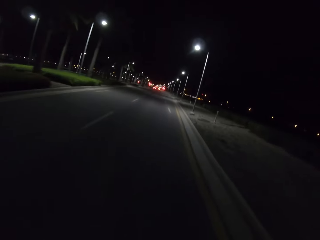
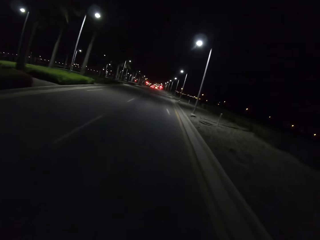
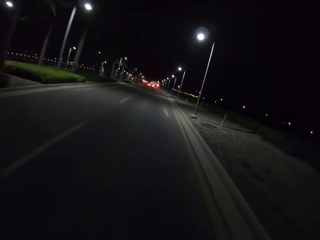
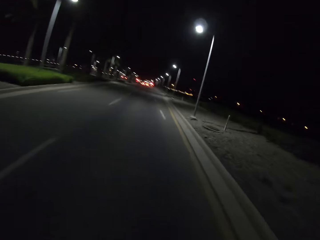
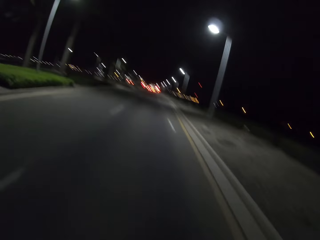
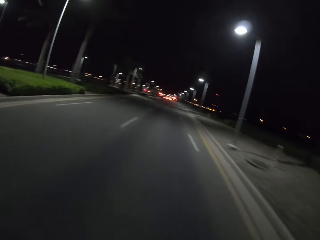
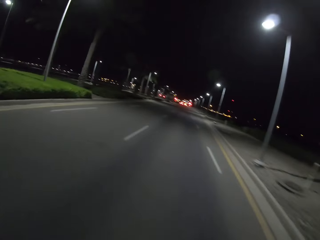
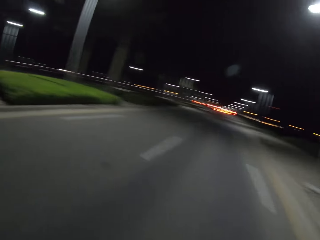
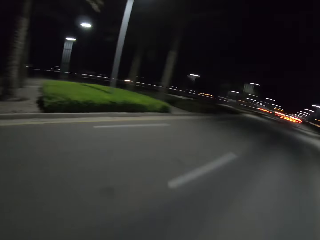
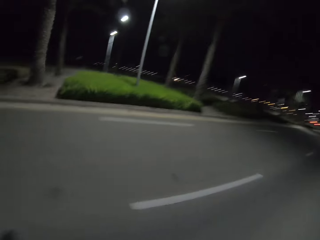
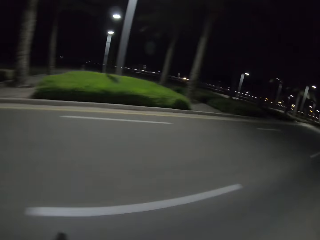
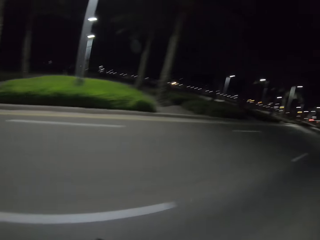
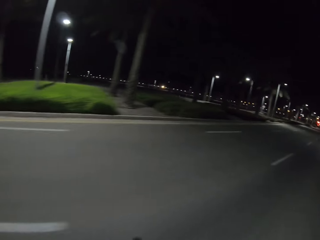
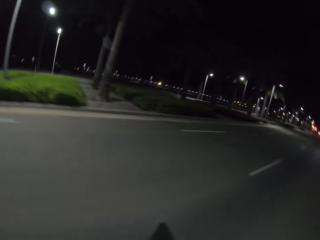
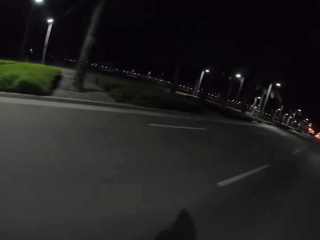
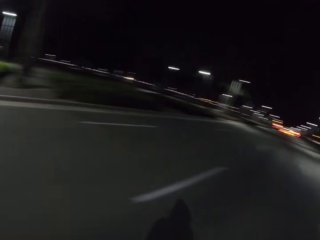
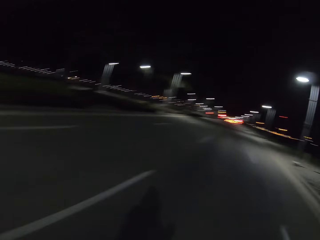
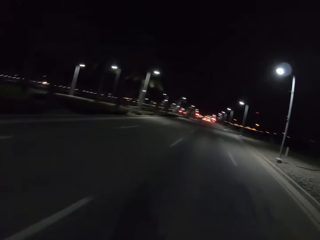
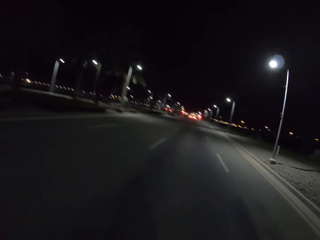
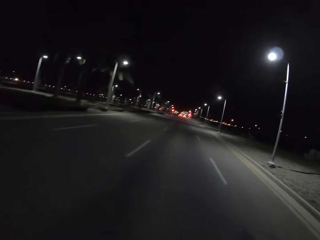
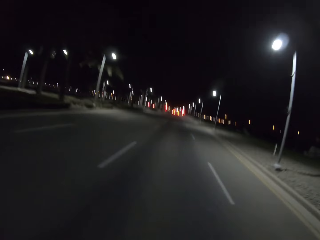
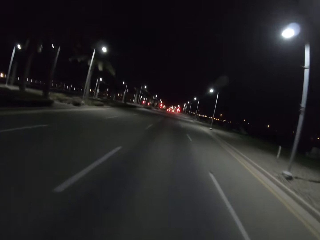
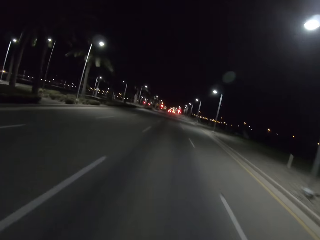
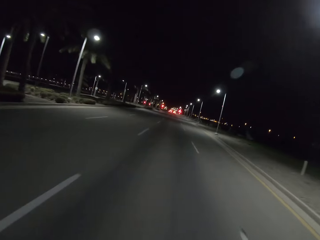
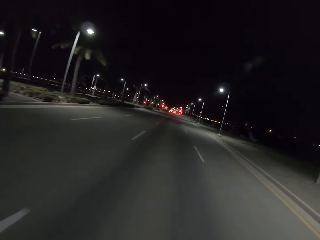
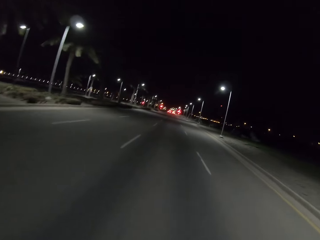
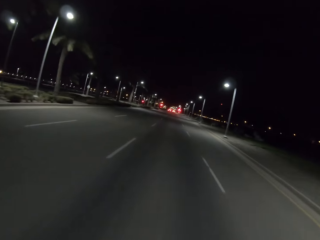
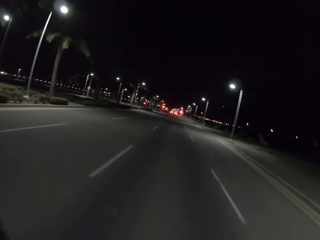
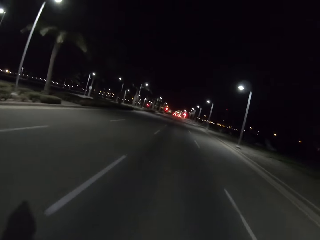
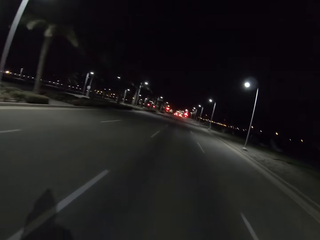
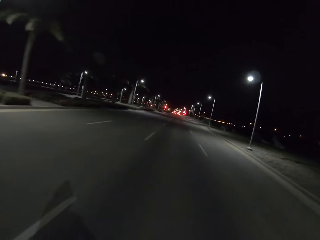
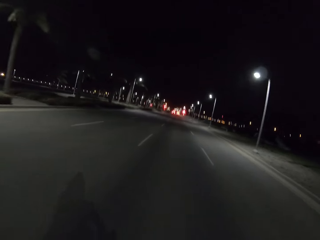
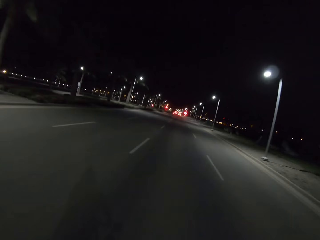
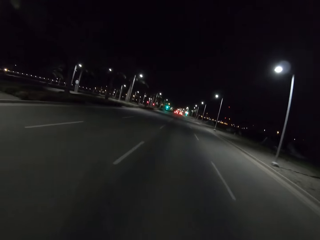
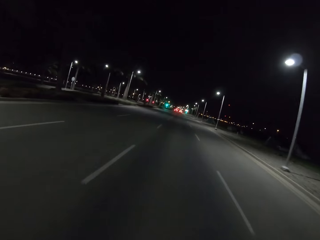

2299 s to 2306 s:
The camera wearer looks around.

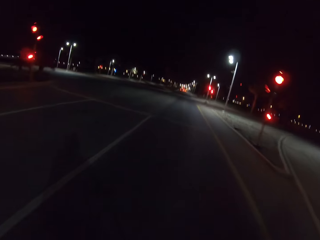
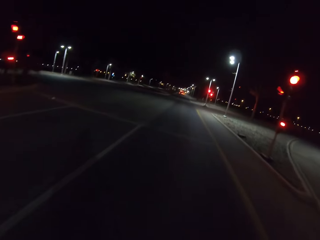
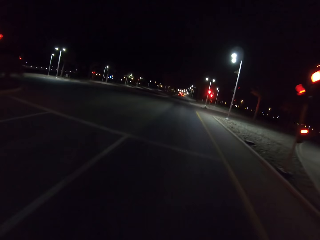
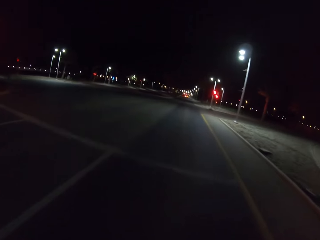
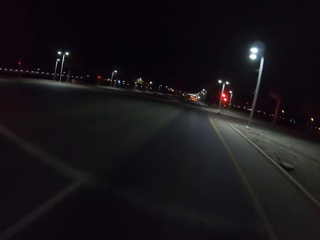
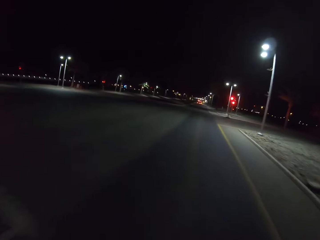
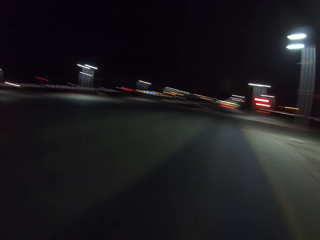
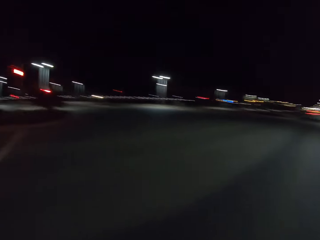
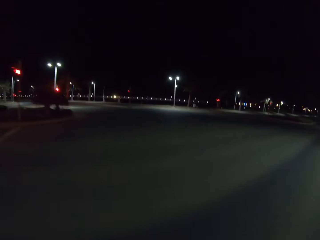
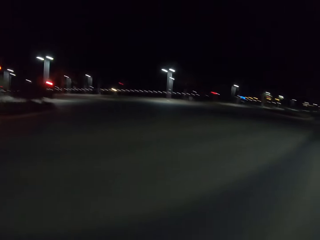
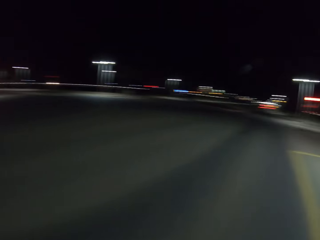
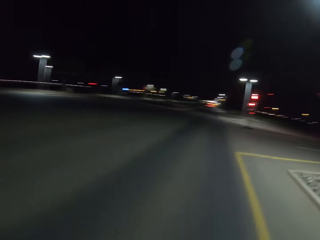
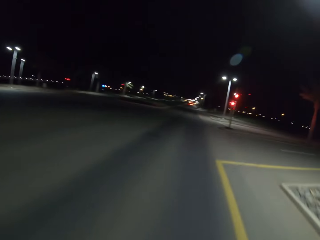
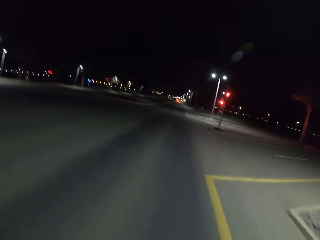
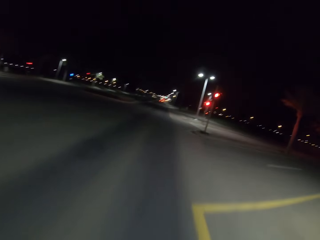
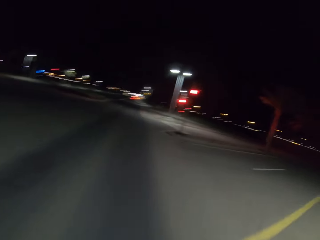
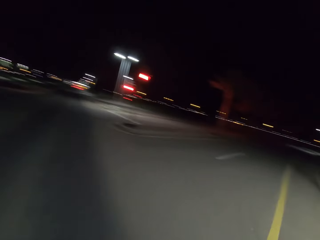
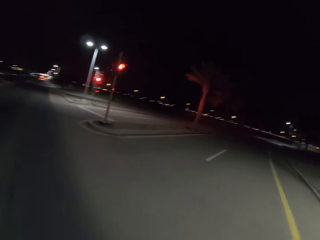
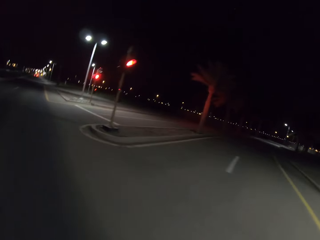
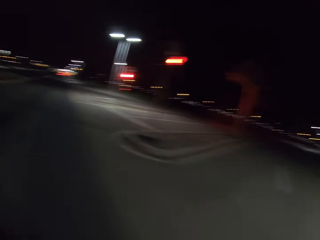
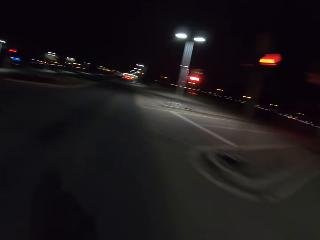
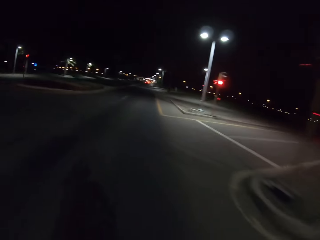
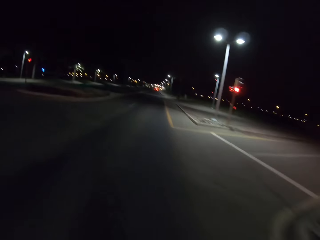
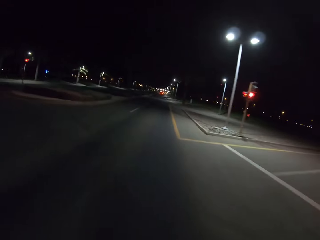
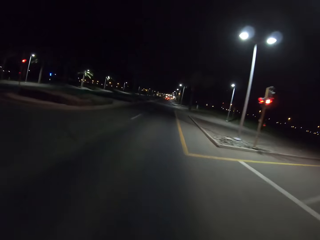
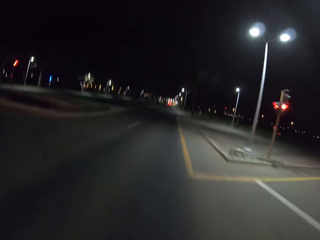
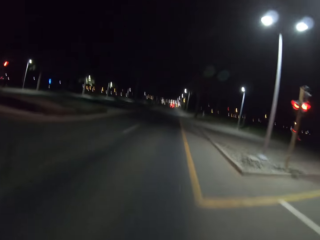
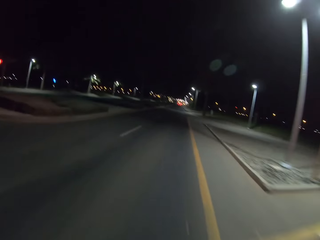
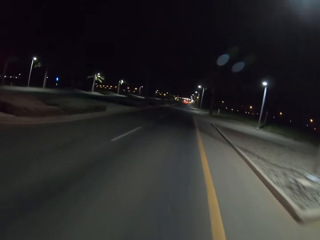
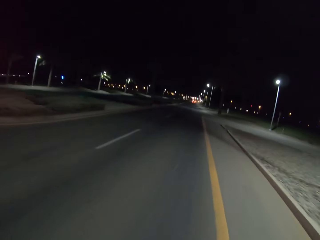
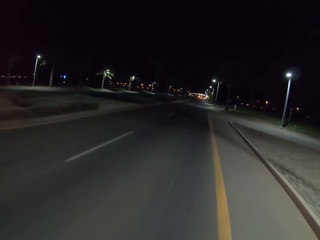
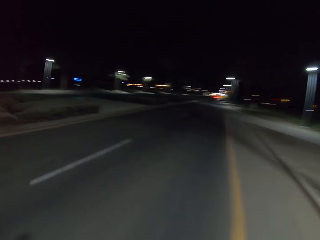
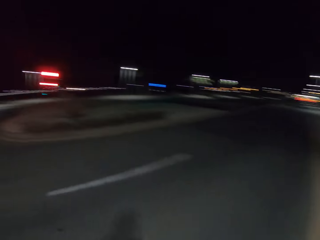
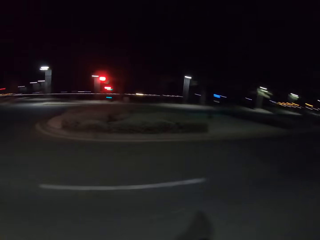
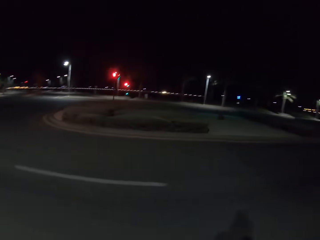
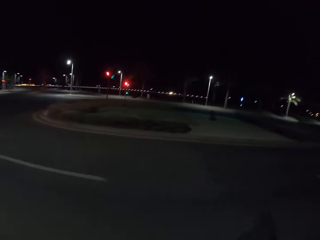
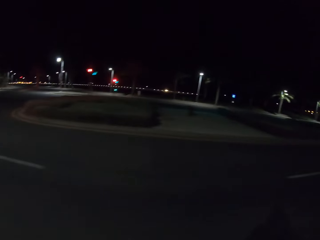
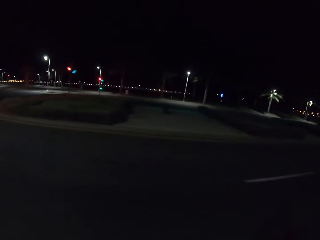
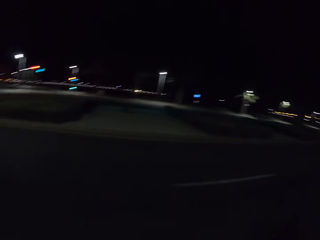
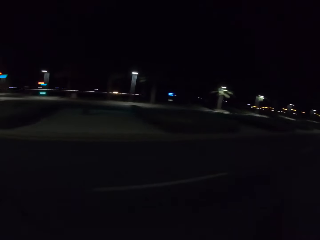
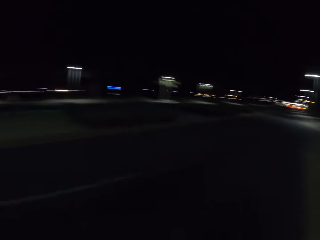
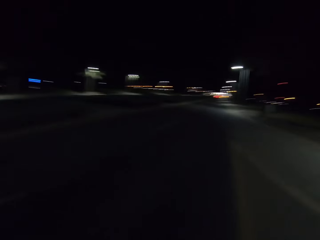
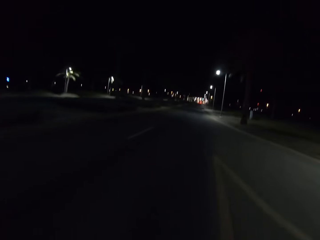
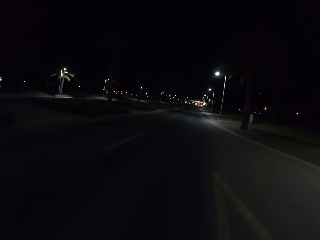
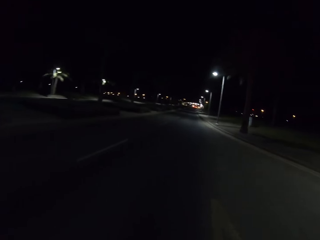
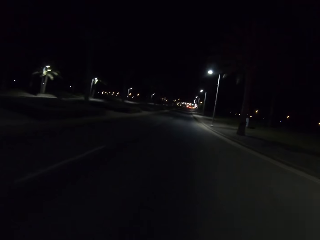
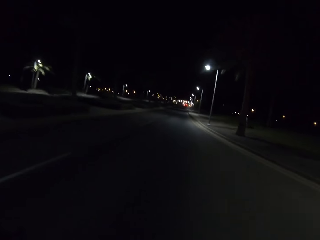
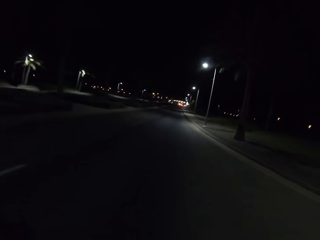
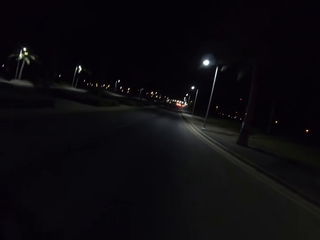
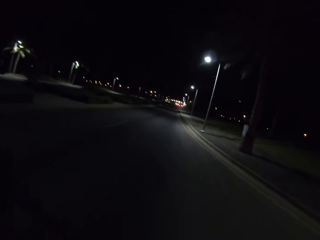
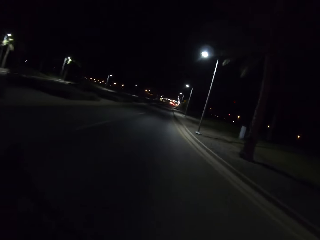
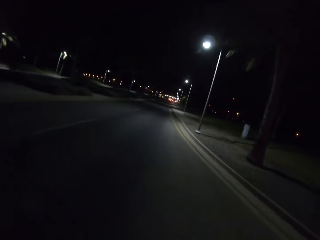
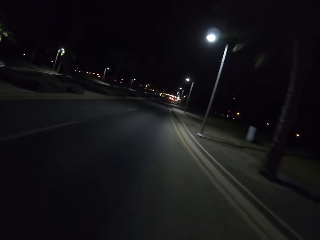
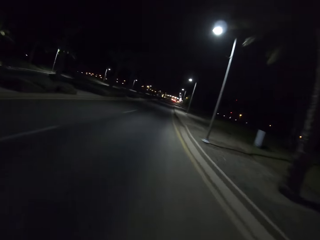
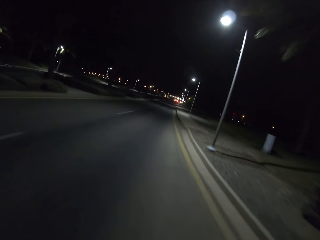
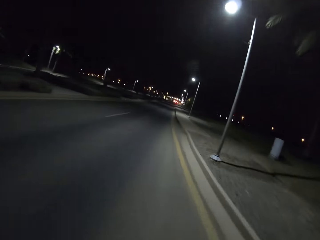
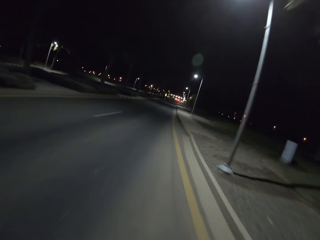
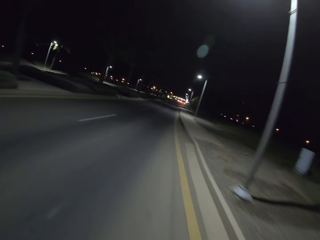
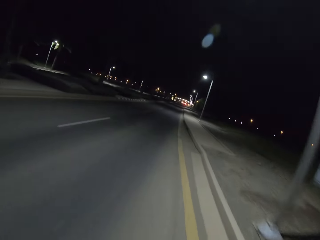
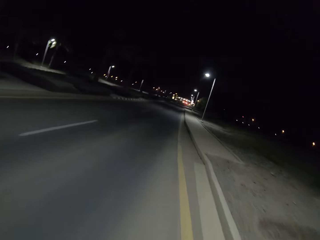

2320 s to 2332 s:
The camera wearer looks around. They look around again.
